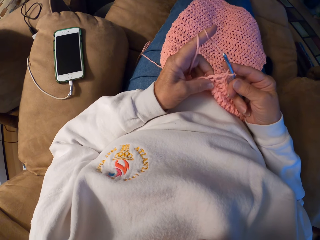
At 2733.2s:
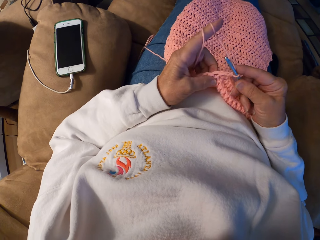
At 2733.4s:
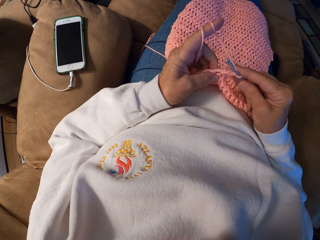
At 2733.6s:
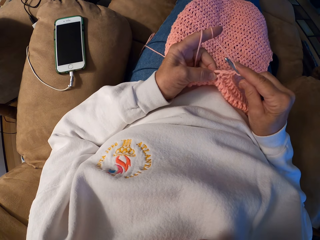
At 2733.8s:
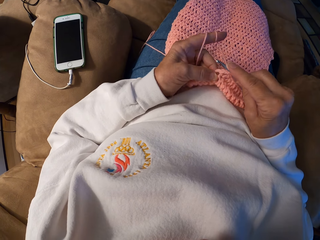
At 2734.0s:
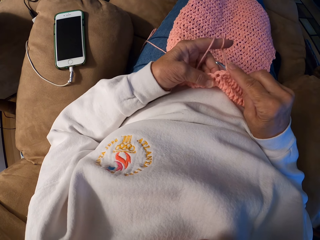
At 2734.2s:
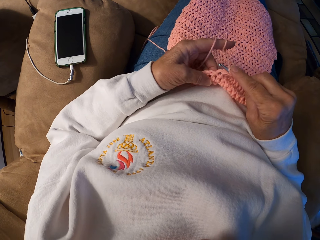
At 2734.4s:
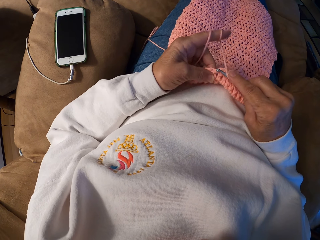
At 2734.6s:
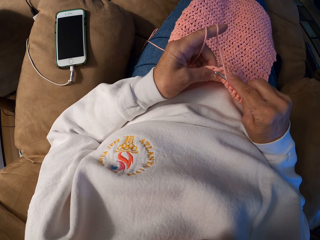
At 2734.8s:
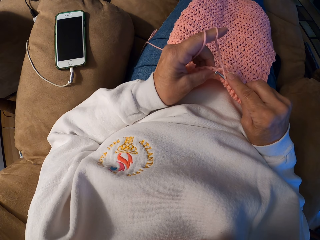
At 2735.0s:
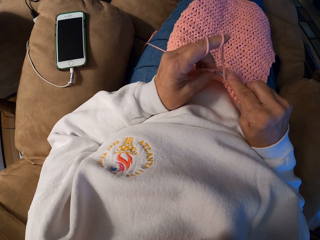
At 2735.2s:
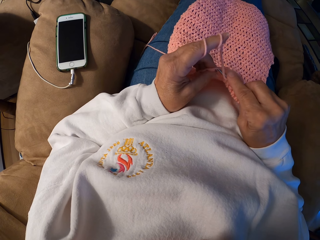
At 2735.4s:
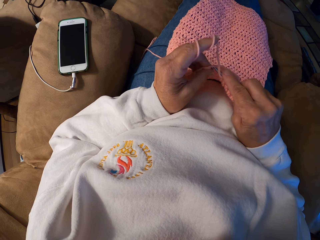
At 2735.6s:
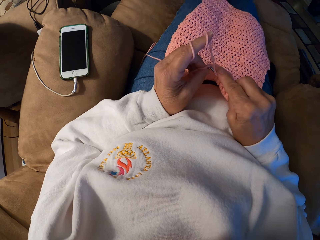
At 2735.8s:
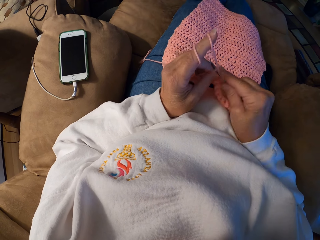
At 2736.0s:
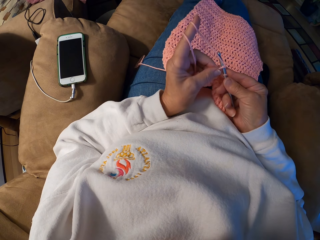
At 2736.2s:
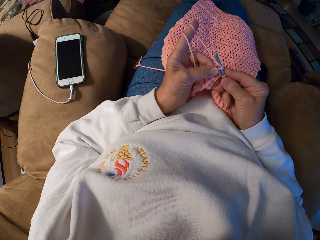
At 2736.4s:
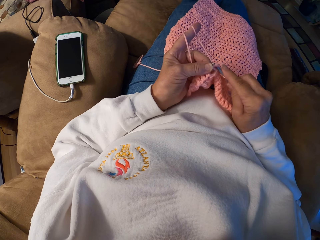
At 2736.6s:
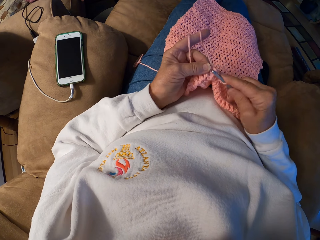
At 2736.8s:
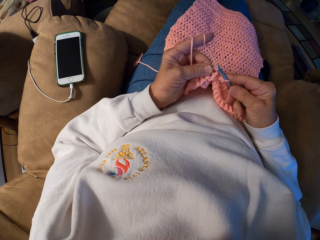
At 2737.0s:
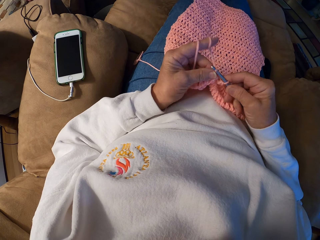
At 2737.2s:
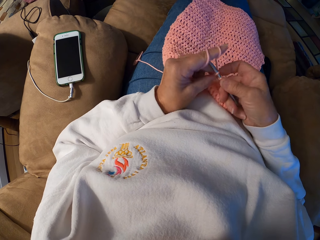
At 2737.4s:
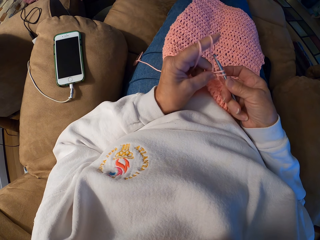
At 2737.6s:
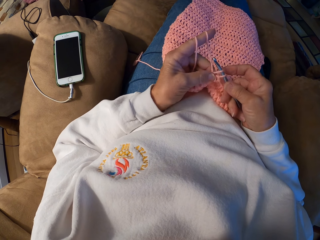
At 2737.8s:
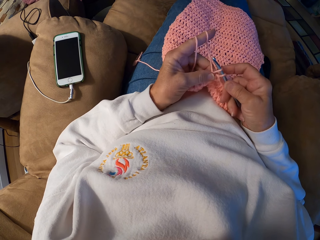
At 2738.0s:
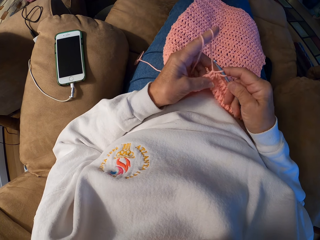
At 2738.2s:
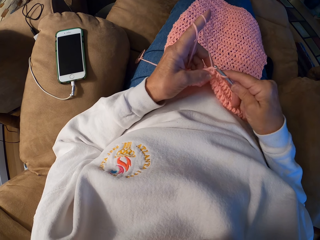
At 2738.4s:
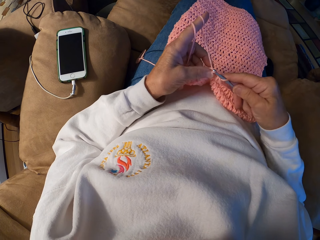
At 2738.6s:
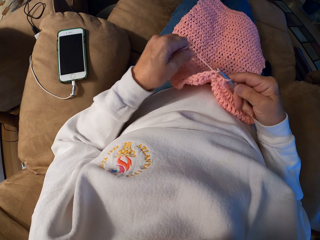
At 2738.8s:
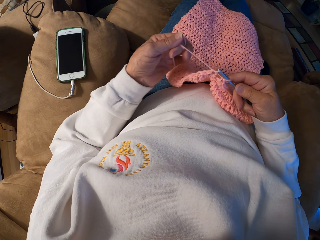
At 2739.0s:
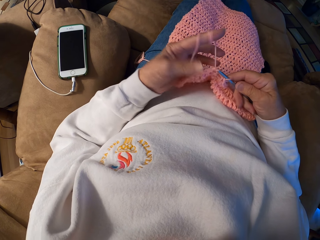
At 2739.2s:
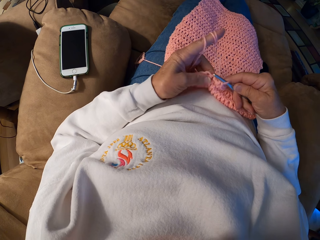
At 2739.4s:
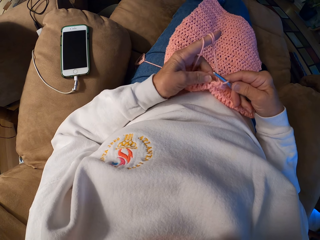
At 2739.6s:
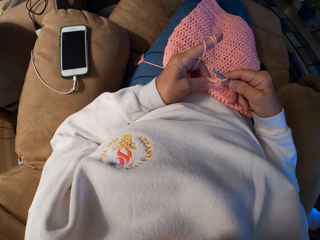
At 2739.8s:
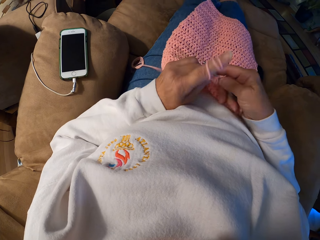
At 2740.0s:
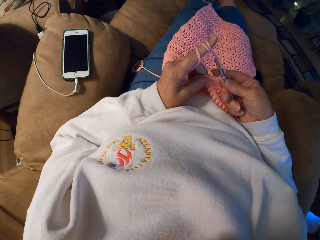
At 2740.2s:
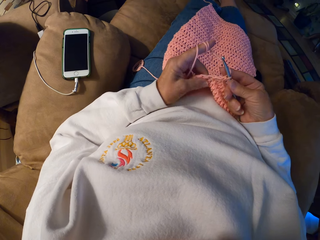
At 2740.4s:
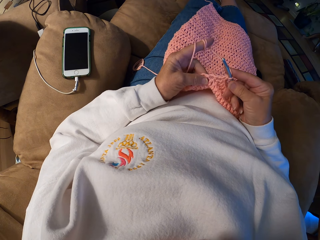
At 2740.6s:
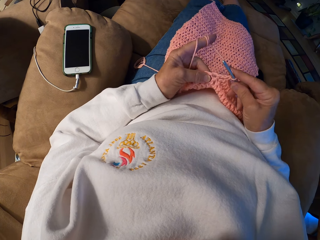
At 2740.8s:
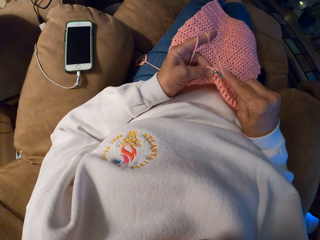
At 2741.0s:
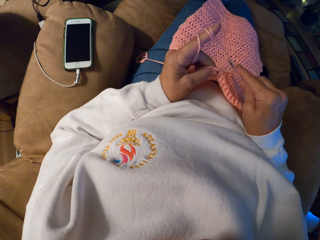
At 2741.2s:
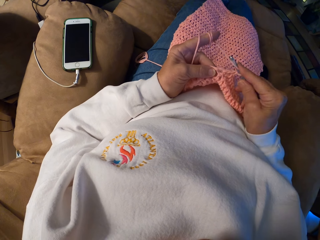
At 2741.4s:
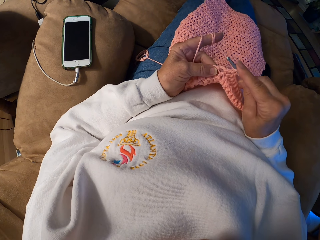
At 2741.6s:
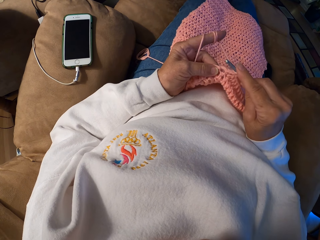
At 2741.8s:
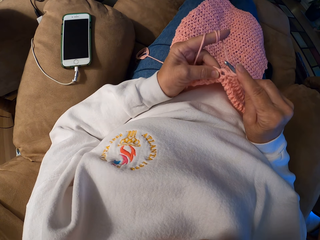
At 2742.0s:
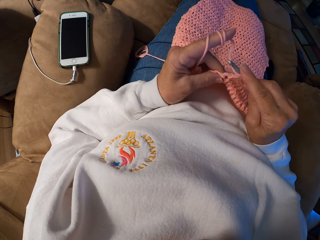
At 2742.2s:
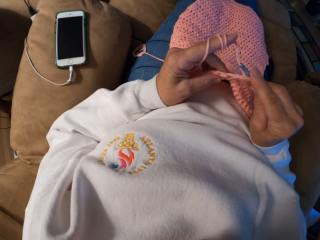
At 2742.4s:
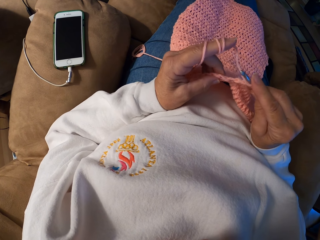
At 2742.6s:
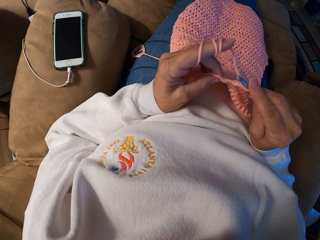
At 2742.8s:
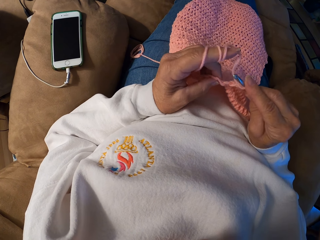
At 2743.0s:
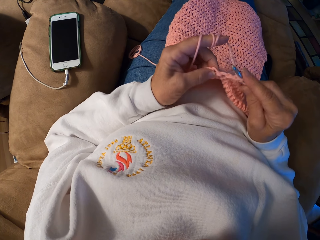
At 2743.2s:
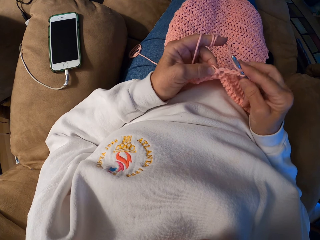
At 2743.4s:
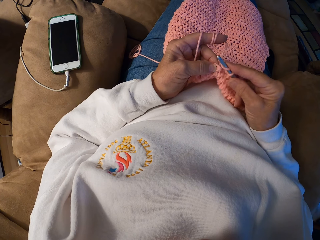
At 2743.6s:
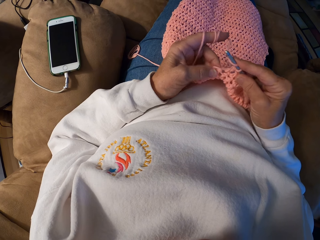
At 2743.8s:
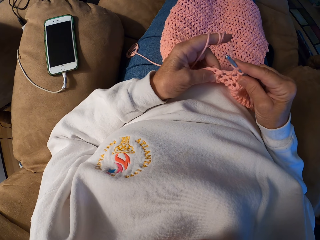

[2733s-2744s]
The camera wearer adjusts the yarn strand with her left index finger. She crochets the yarn with her hands.

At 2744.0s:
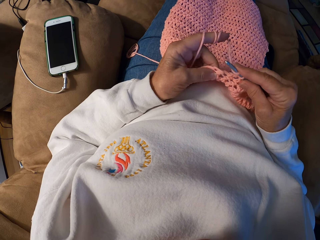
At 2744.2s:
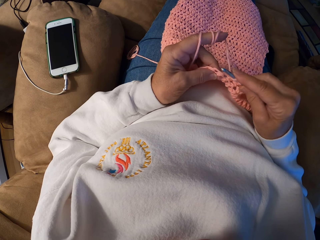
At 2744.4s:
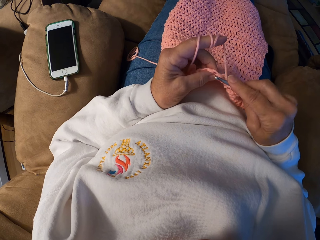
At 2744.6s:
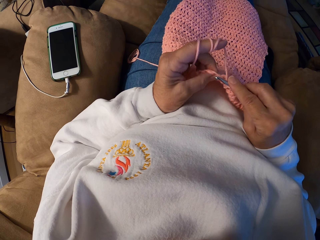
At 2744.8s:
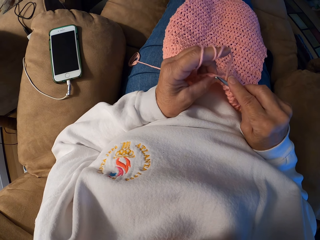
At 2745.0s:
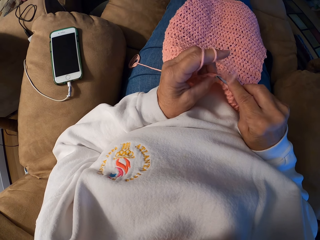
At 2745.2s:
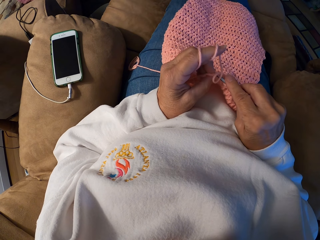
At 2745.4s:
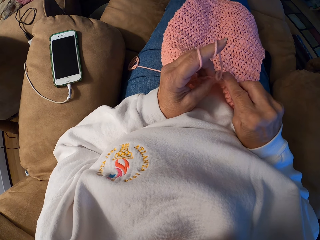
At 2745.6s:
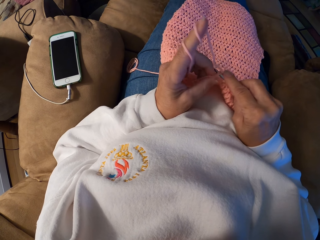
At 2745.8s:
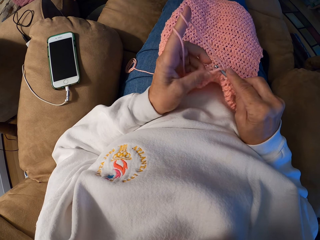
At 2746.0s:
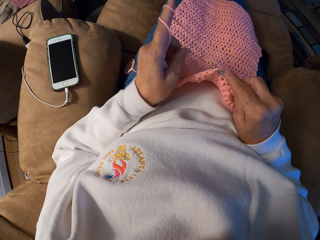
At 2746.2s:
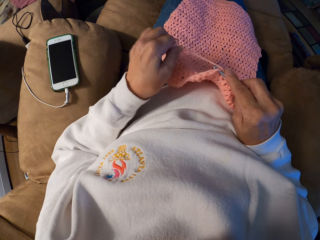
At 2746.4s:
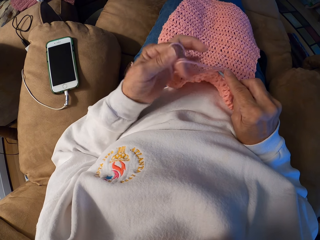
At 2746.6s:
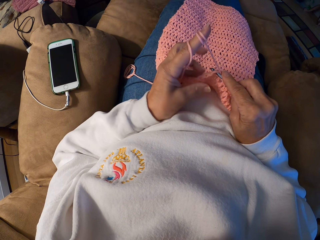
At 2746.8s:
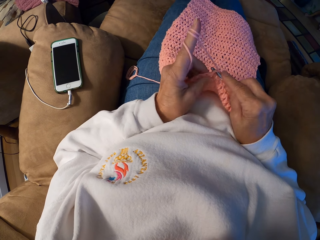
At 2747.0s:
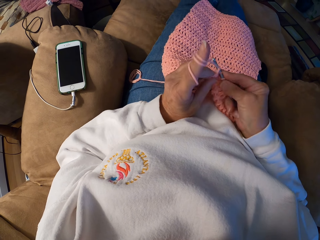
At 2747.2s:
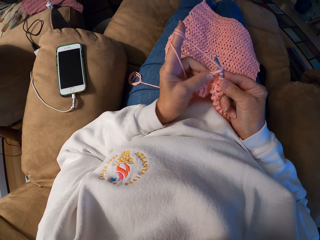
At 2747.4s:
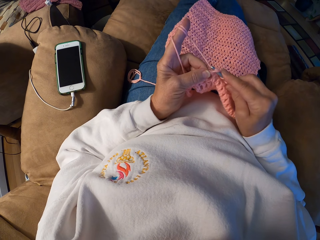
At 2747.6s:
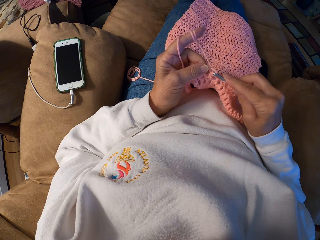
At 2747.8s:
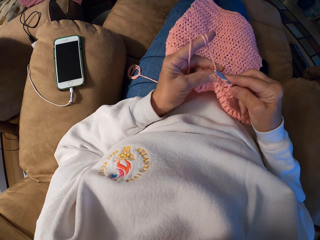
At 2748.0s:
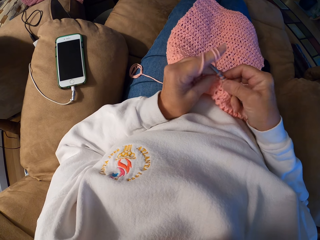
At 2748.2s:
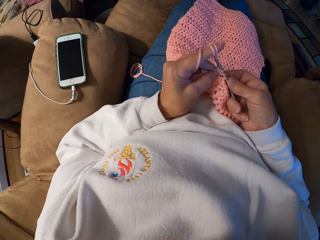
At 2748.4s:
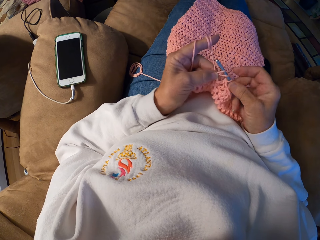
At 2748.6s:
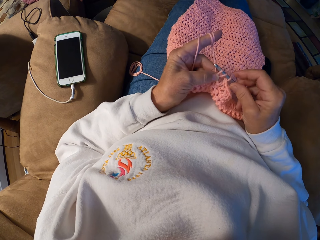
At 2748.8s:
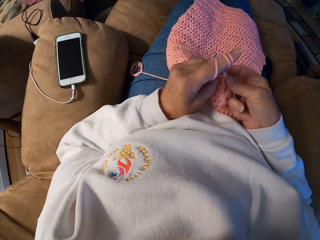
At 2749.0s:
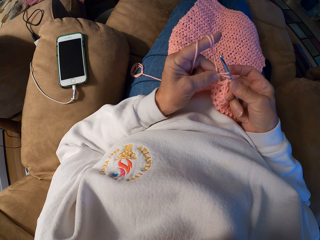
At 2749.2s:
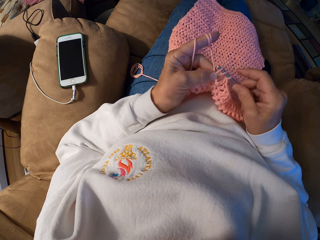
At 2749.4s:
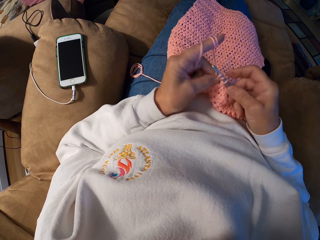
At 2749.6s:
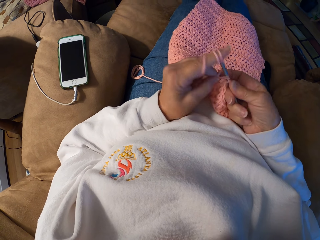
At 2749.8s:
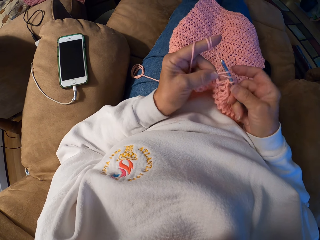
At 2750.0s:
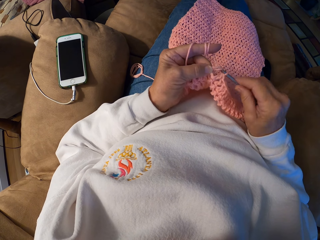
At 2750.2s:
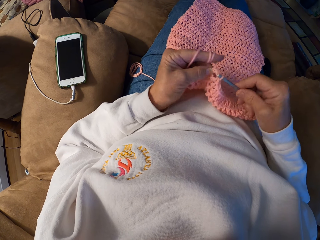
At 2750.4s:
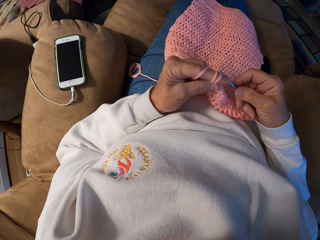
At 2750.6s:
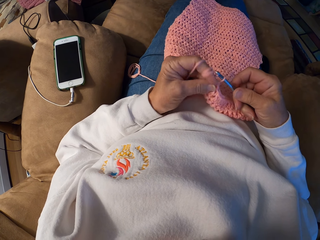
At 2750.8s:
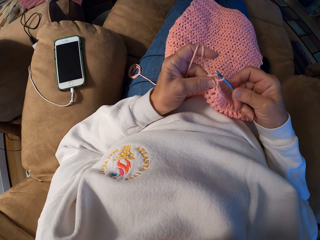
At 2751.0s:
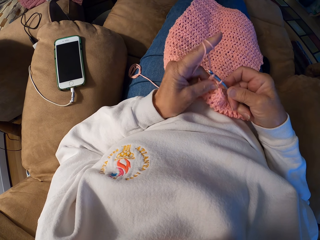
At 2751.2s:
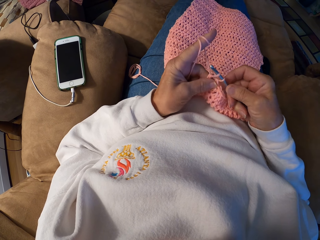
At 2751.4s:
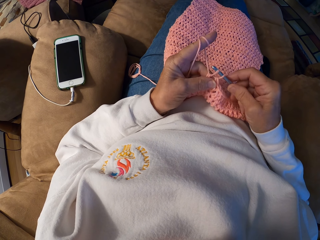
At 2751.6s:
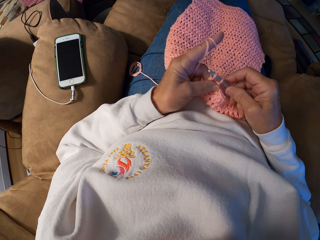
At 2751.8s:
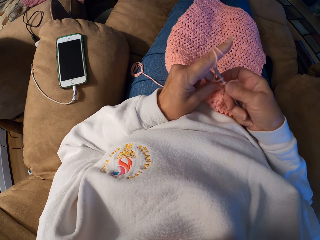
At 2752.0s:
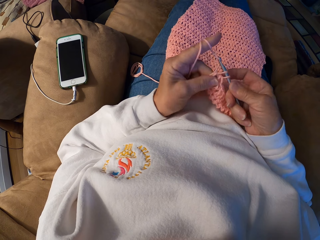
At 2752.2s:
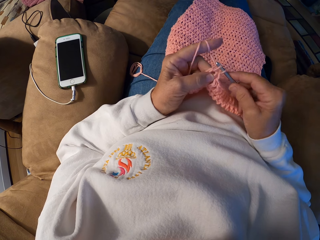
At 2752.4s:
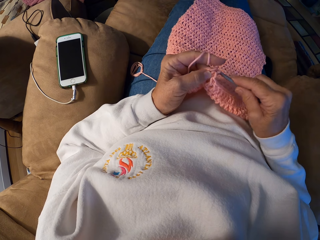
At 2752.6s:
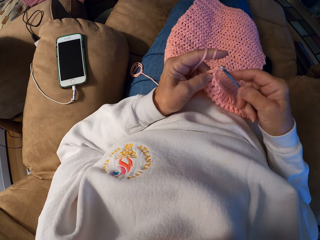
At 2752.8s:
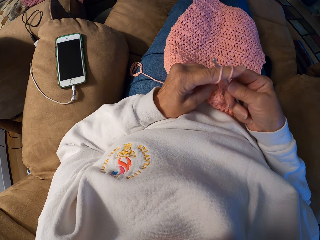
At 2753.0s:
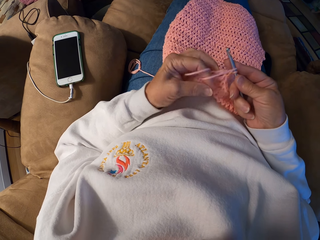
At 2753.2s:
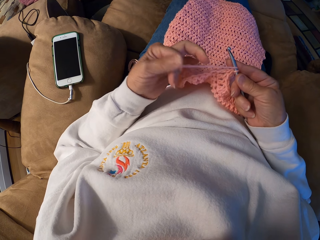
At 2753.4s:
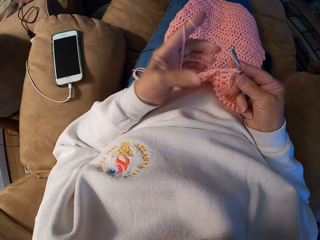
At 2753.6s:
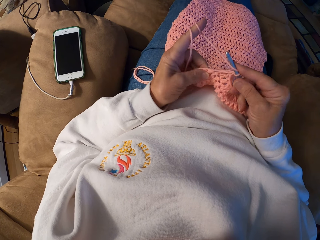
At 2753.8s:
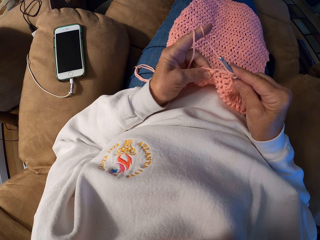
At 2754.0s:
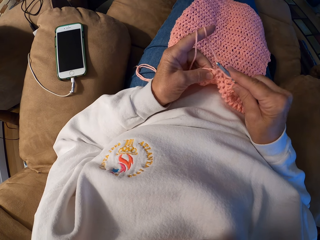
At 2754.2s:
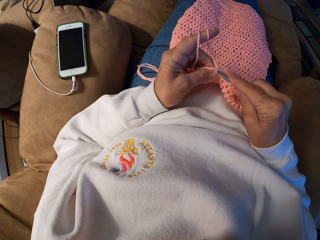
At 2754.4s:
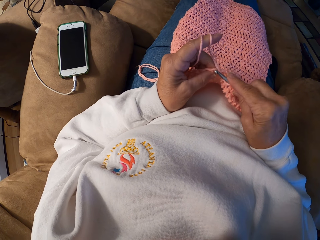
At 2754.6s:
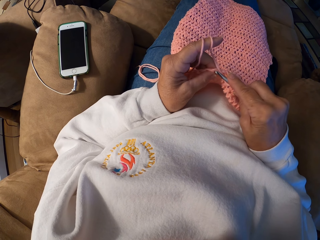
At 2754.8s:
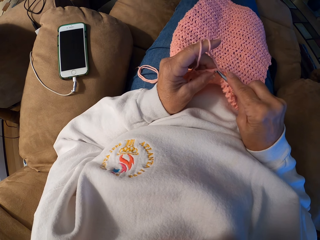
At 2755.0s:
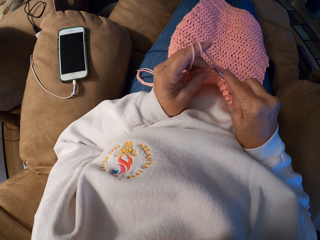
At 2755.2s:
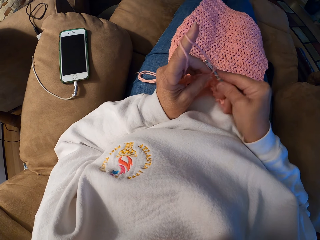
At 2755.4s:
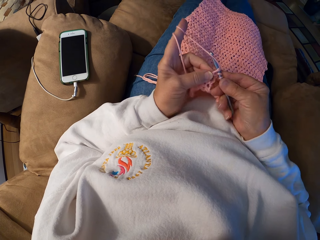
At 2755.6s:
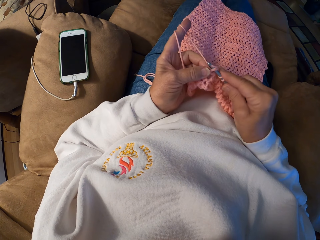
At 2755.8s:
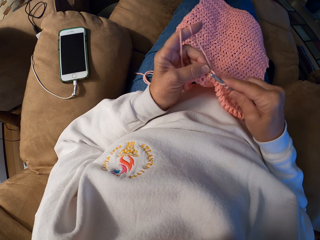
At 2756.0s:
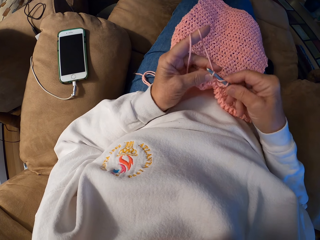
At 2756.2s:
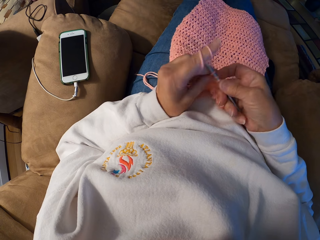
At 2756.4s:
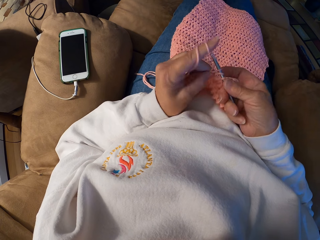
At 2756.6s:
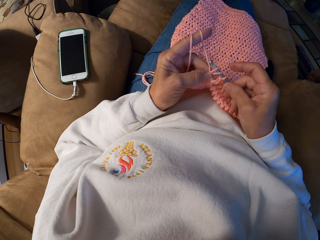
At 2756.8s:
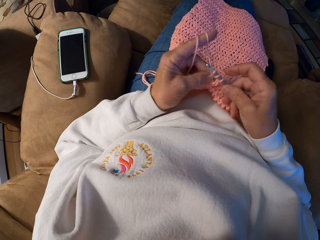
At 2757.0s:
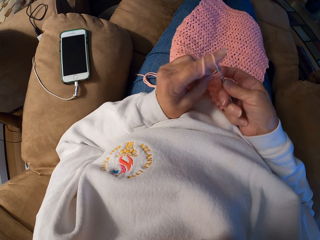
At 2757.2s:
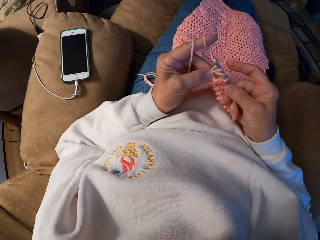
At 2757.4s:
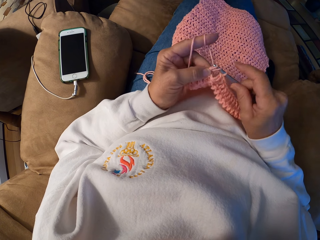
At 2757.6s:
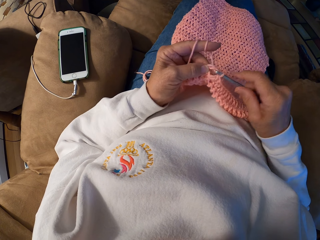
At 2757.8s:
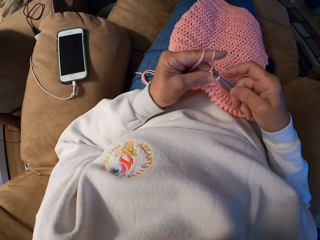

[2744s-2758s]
The camera wearer adjusts the yarn strand with her left index finger. She crochets the yarn with her hands. She adjusts the yarn strand with her left index finger. She crochets the yarn with her hands.
